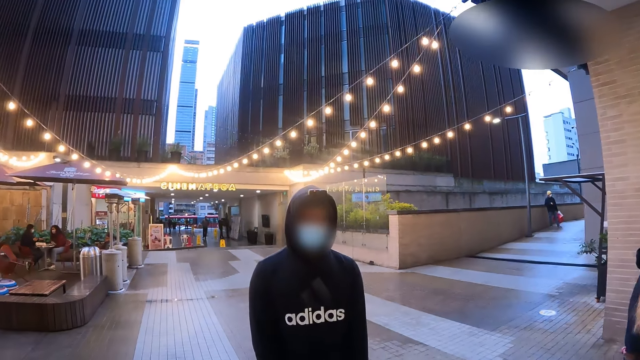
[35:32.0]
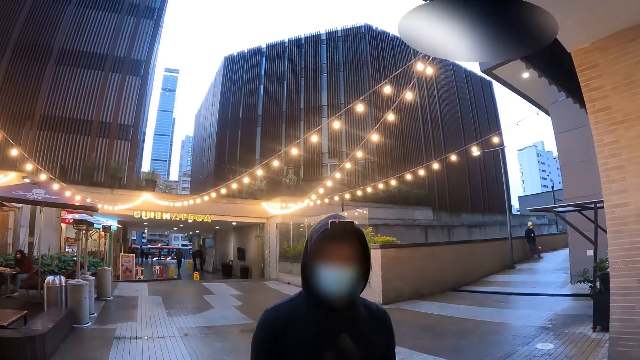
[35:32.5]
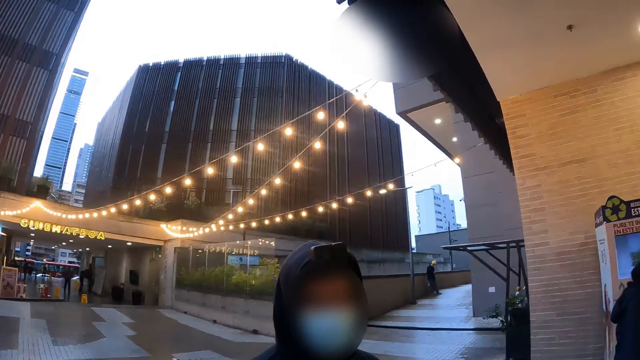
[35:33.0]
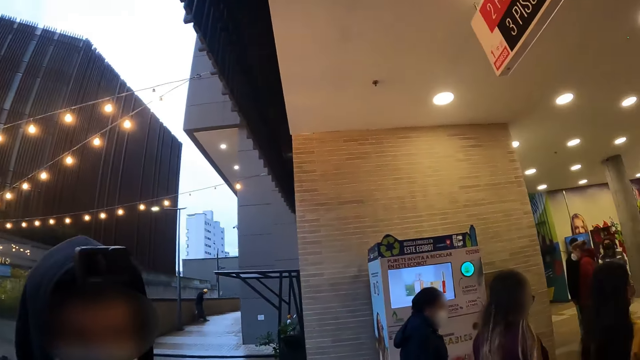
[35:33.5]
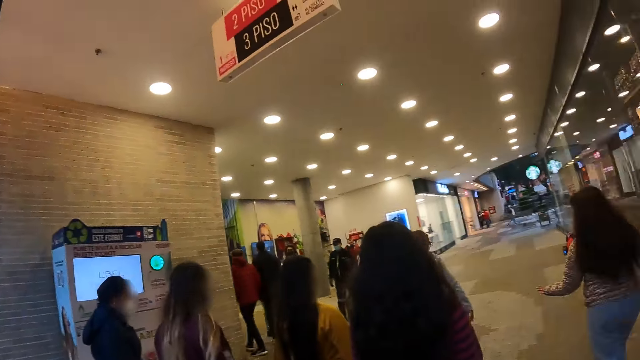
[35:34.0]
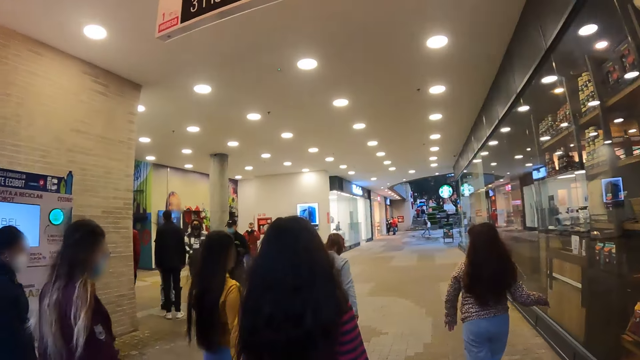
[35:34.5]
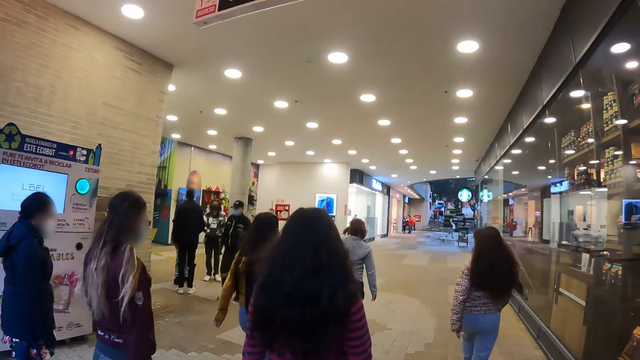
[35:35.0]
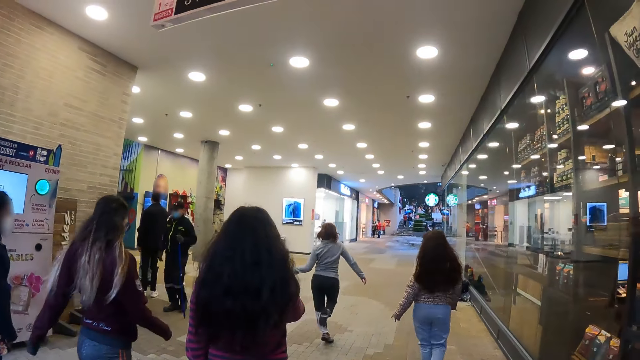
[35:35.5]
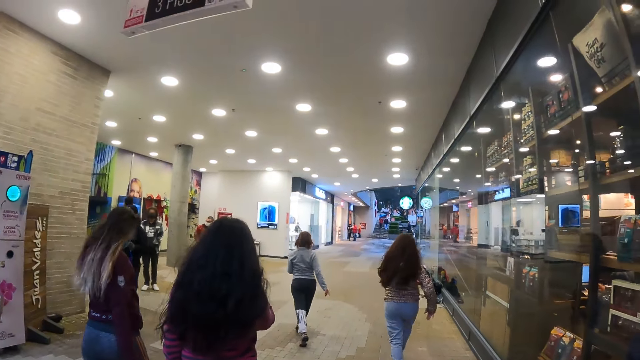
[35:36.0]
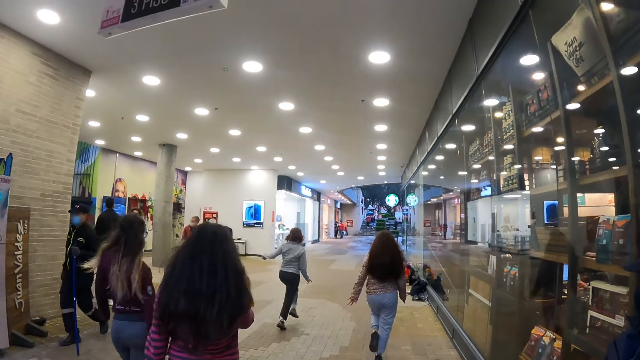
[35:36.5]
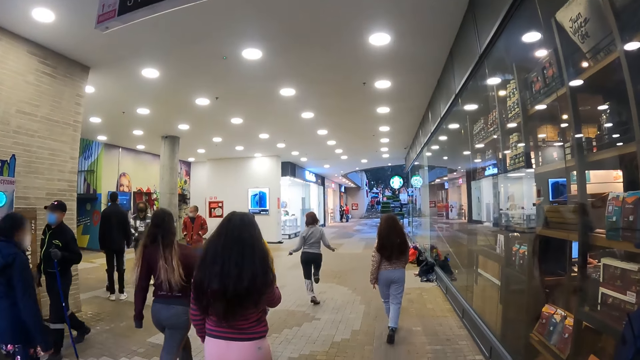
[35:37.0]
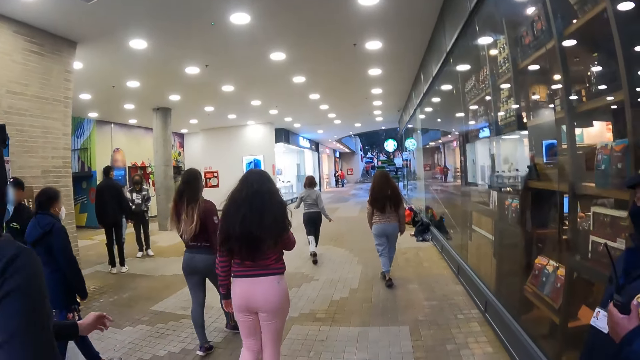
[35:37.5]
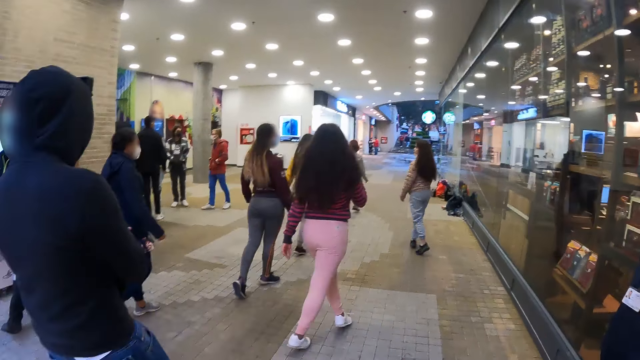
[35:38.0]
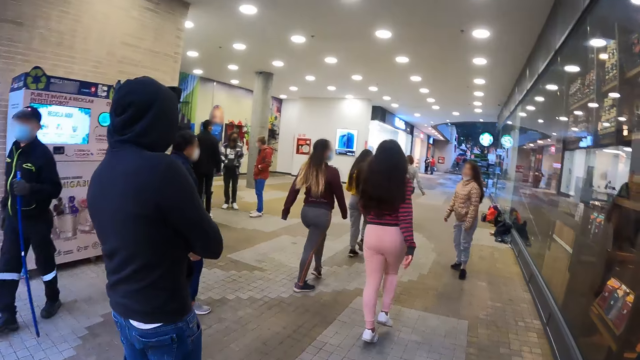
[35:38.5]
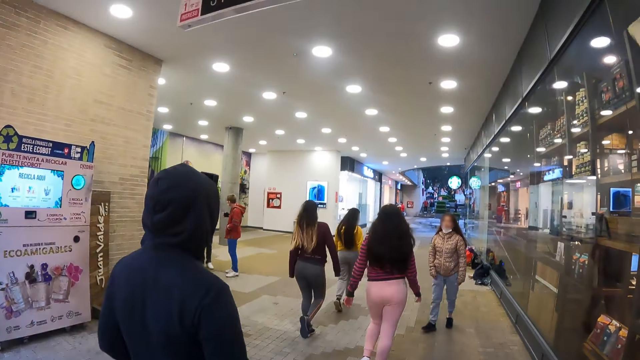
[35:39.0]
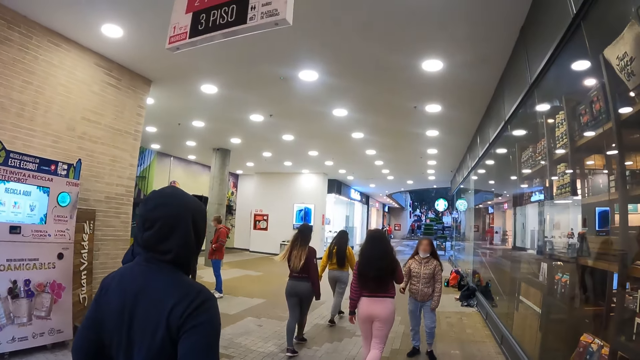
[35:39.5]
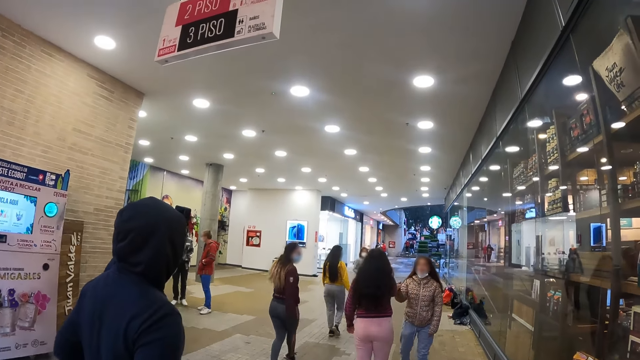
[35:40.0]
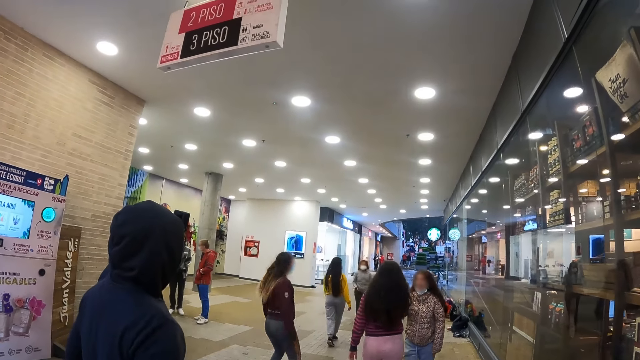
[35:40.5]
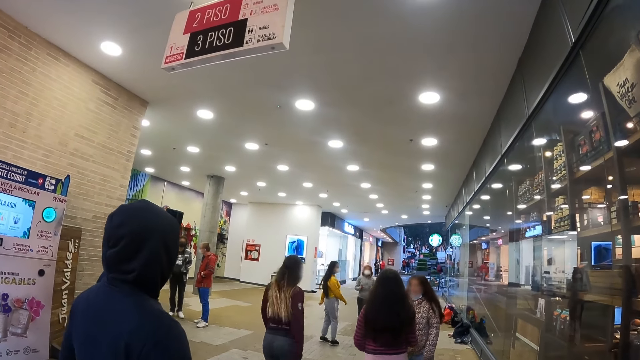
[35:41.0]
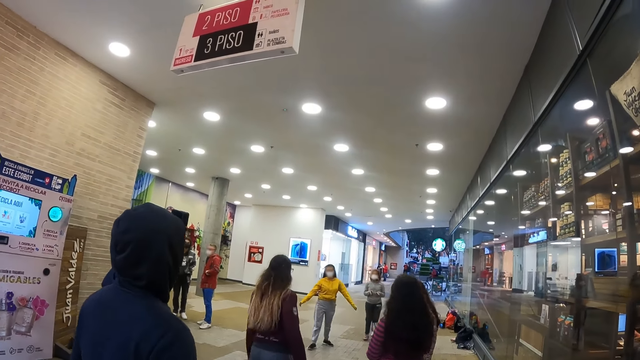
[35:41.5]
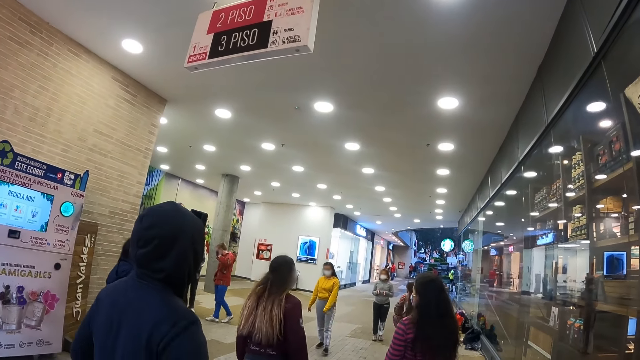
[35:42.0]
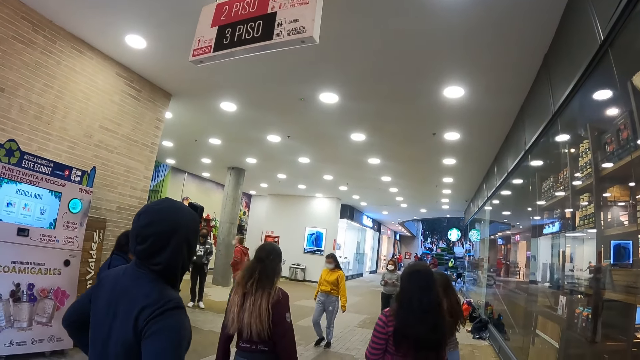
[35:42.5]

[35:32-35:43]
The camera wearer looks at a man. They stare at a woman.

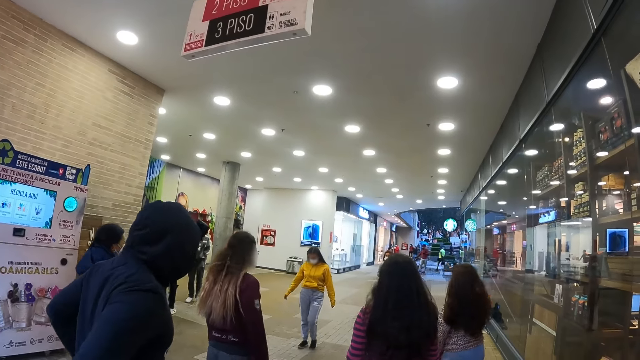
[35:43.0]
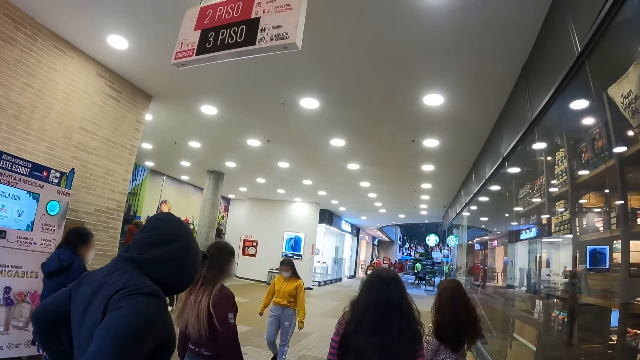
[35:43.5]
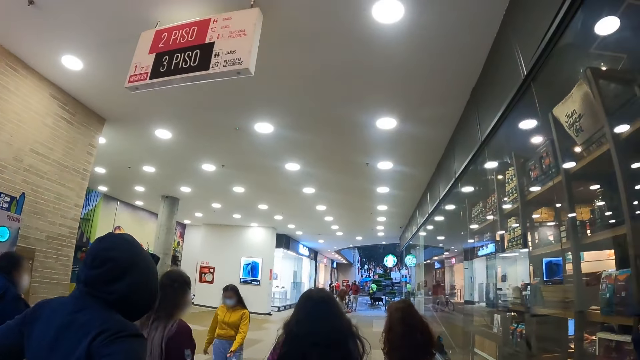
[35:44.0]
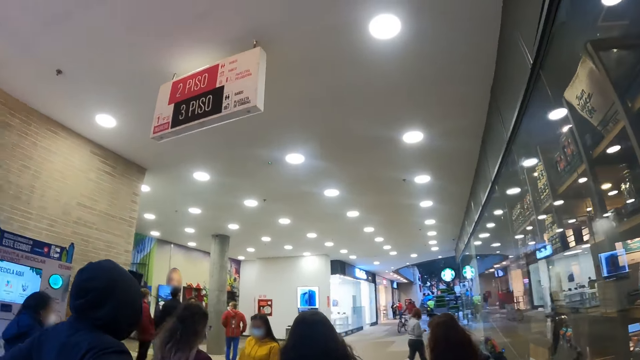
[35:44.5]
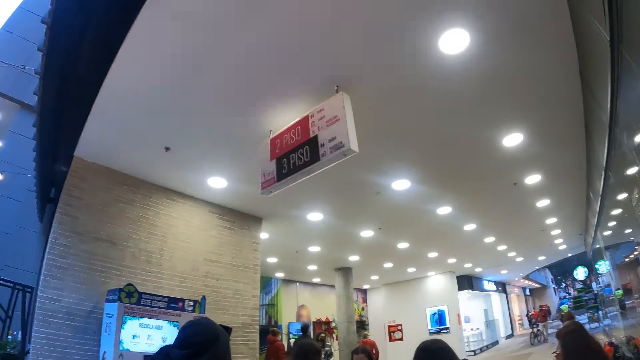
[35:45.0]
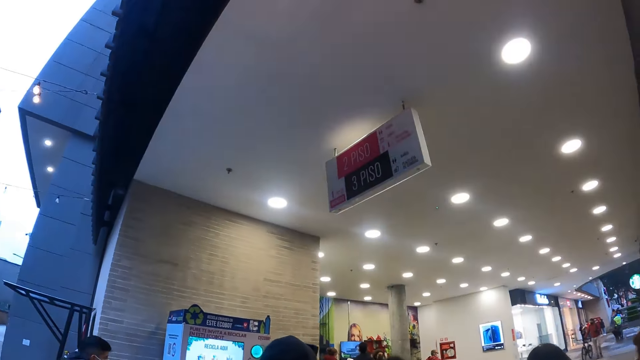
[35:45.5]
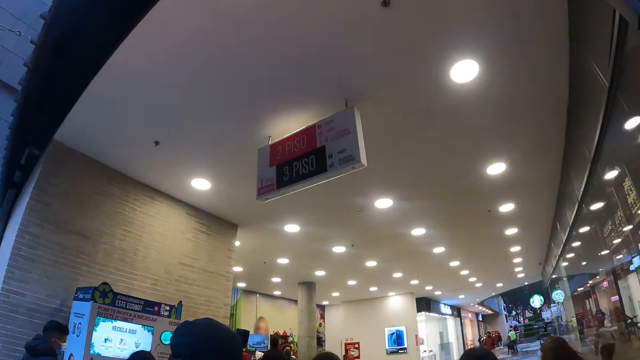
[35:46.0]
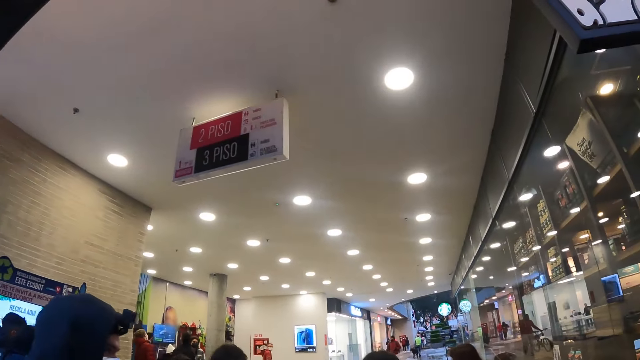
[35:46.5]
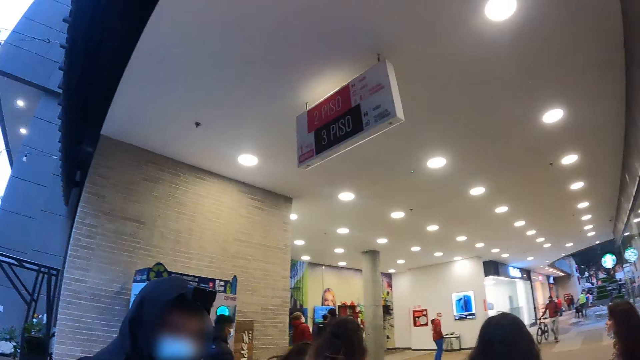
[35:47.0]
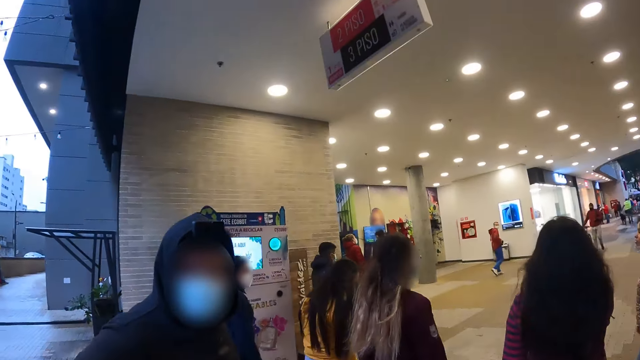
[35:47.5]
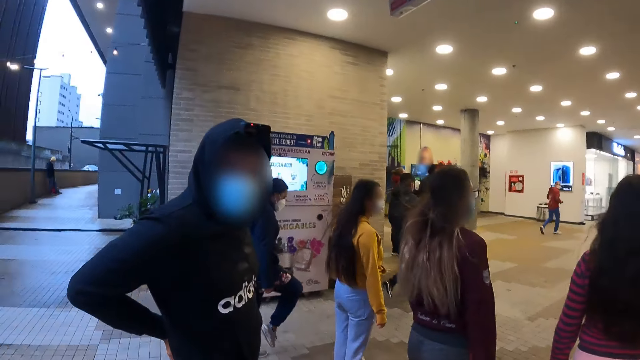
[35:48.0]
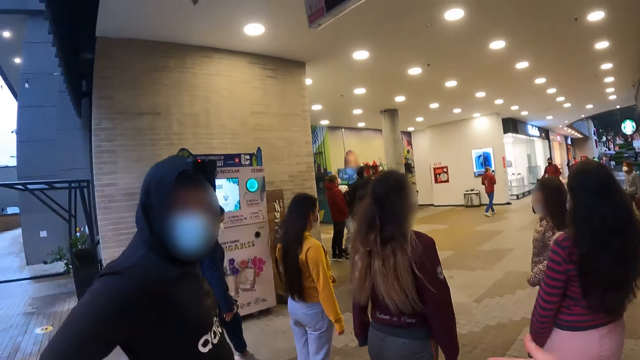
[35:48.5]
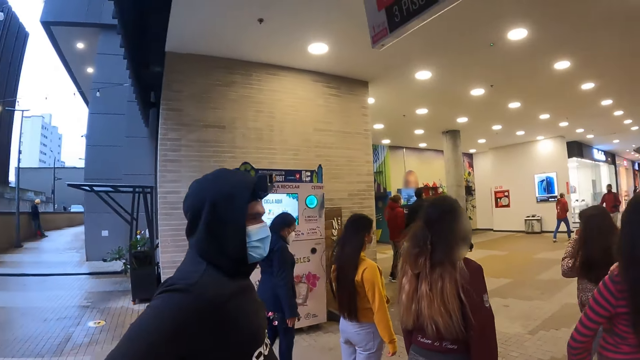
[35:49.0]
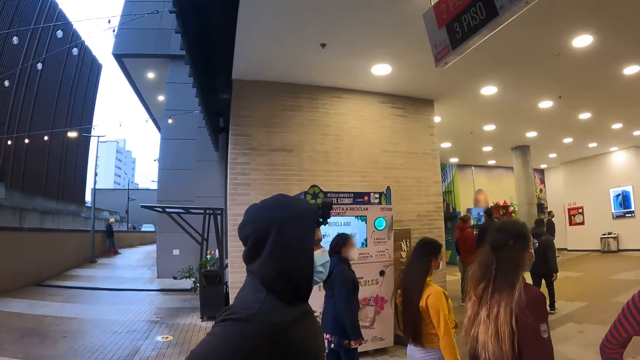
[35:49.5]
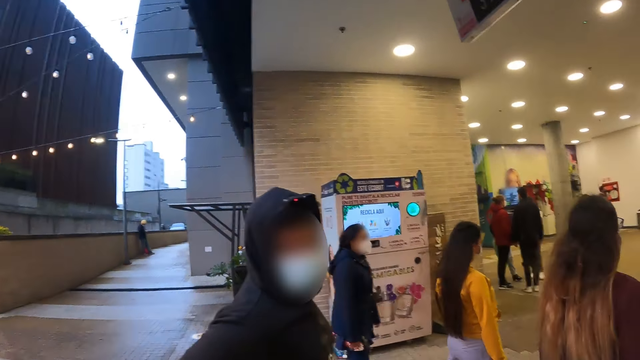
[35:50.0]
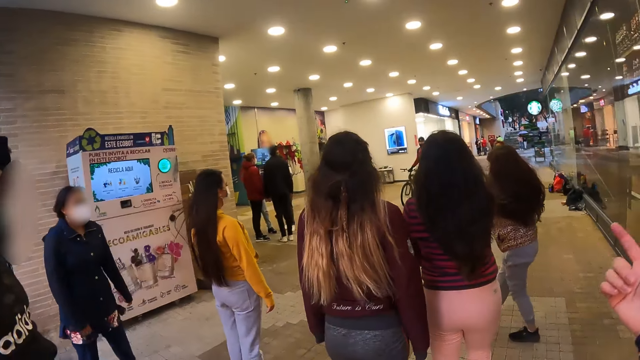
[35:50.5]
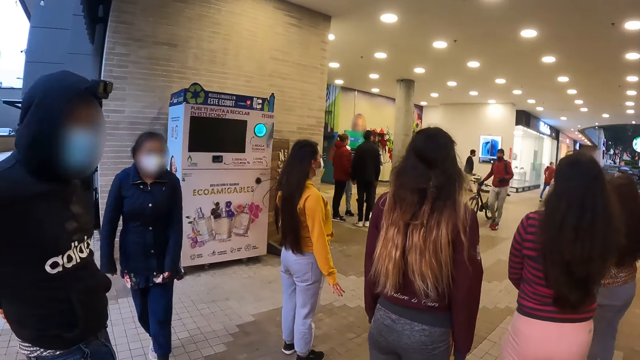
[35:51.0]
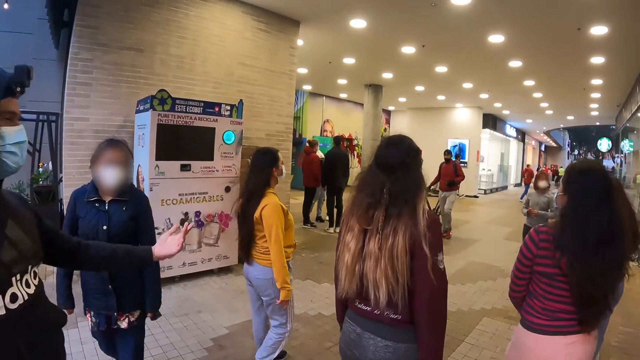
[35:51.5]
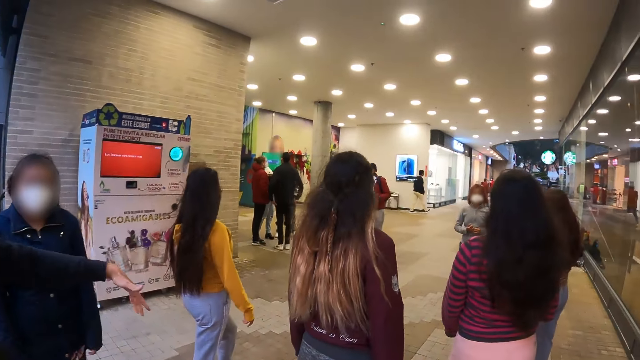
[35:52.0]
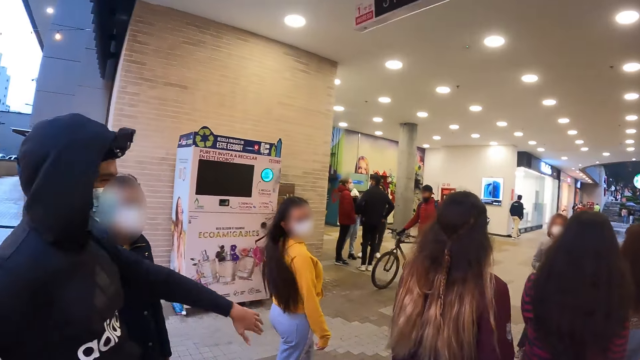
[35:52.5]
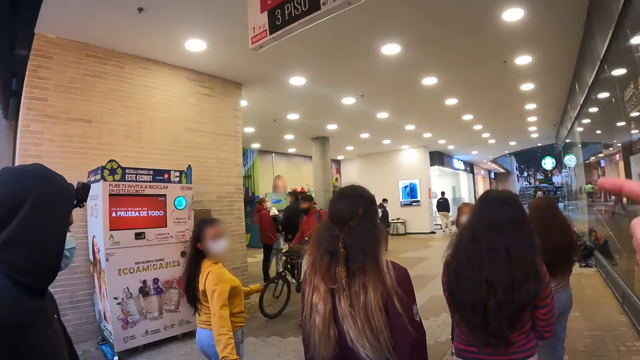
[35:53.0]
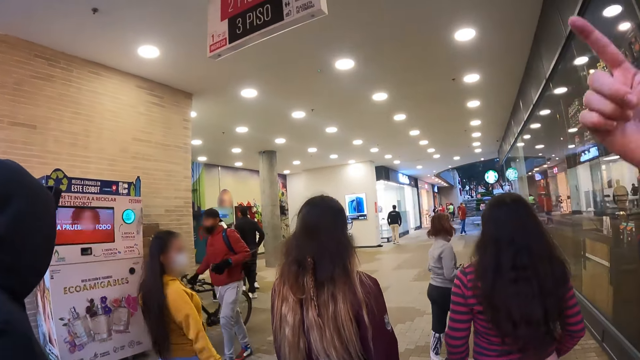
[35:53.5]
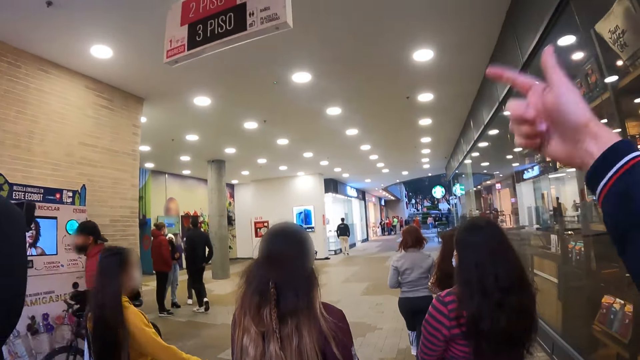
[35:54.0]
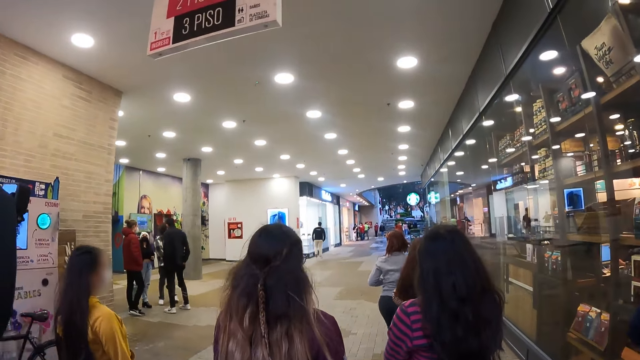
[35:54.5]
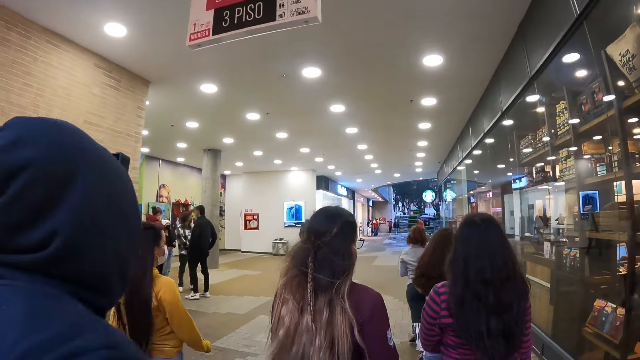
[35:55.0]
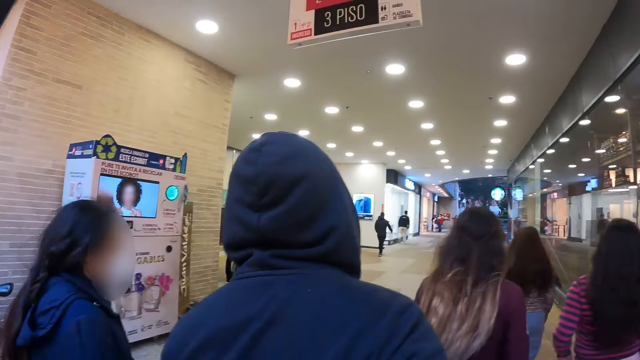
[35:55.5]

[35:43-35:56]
The camera wearer looks around the roof. They converse with a man. They move a hand. The man moves a hand. The camera wearer directs other persons with hands. The man moves a hand again.
